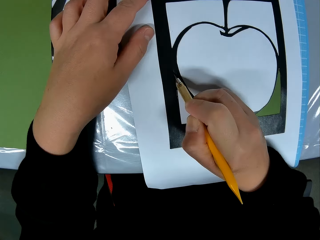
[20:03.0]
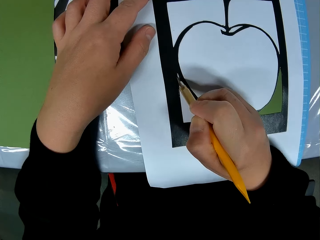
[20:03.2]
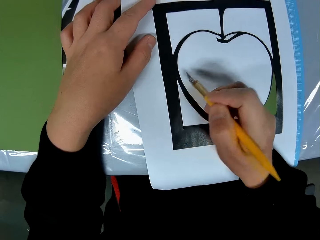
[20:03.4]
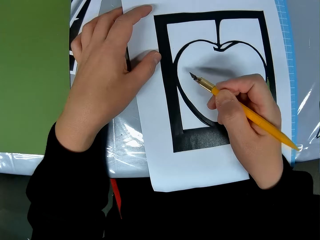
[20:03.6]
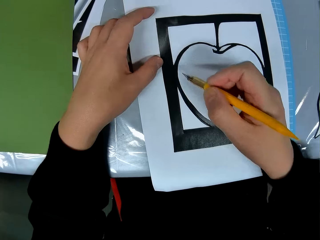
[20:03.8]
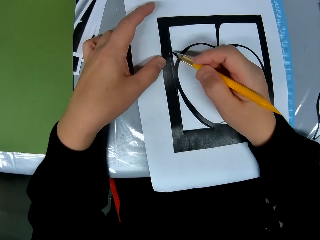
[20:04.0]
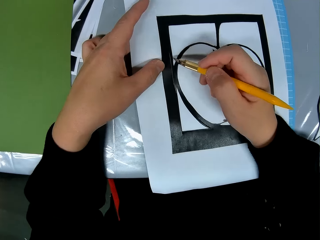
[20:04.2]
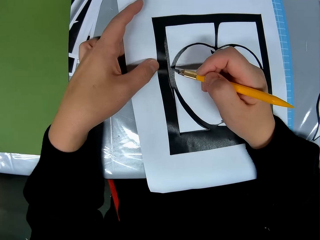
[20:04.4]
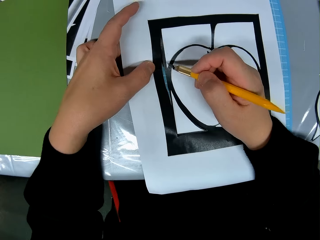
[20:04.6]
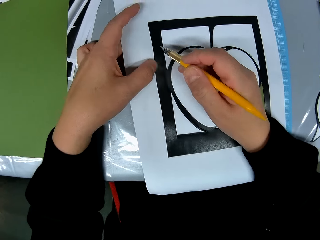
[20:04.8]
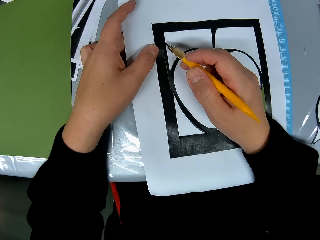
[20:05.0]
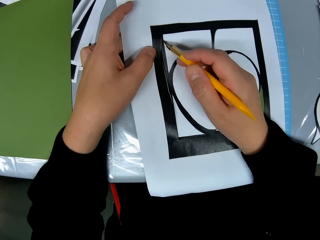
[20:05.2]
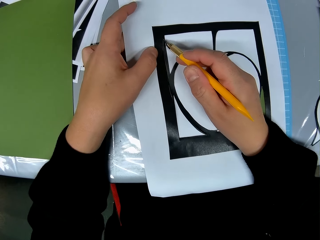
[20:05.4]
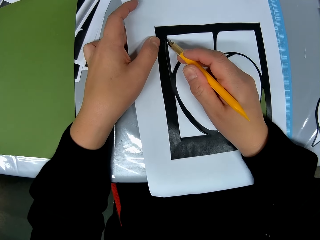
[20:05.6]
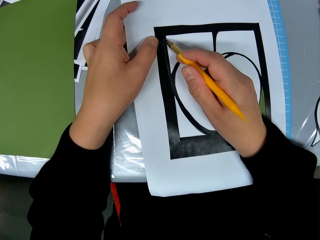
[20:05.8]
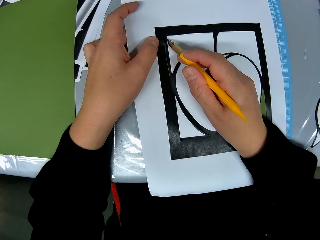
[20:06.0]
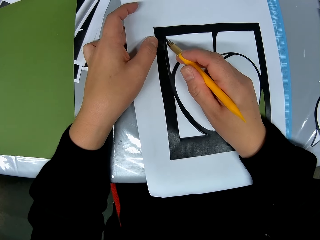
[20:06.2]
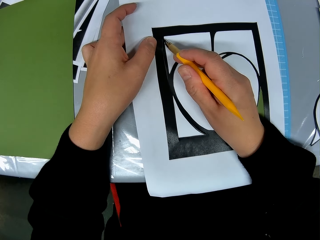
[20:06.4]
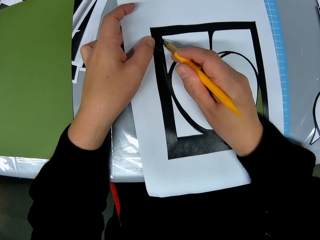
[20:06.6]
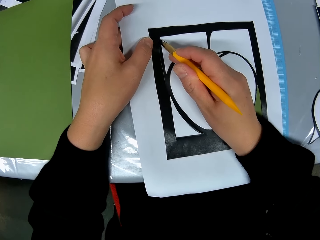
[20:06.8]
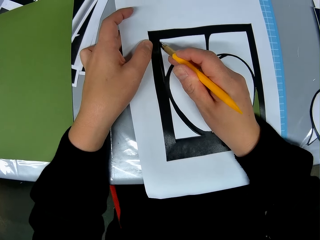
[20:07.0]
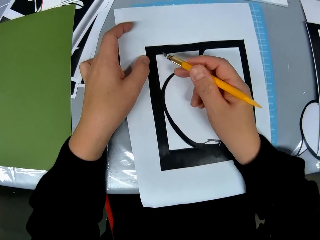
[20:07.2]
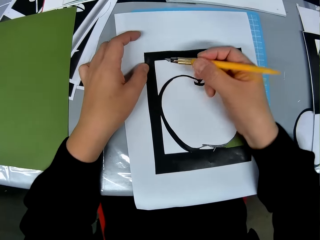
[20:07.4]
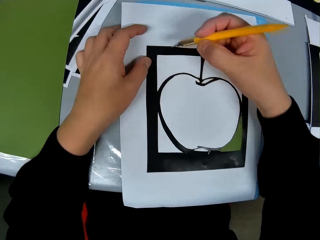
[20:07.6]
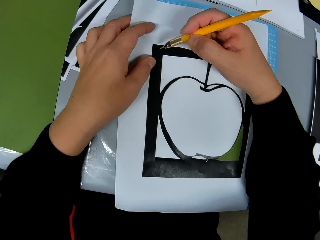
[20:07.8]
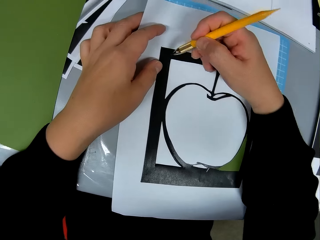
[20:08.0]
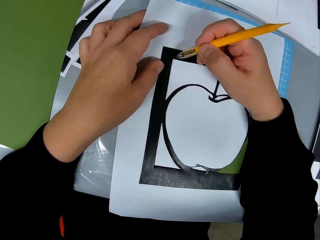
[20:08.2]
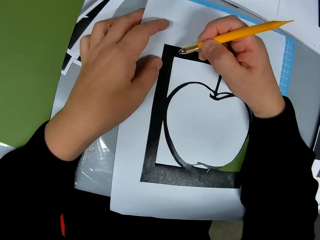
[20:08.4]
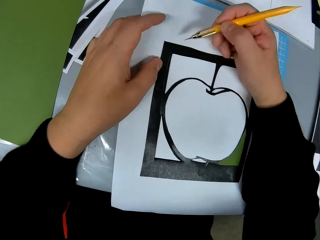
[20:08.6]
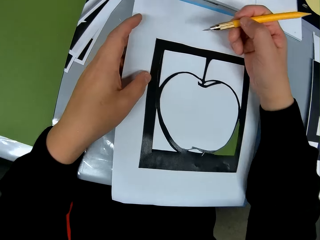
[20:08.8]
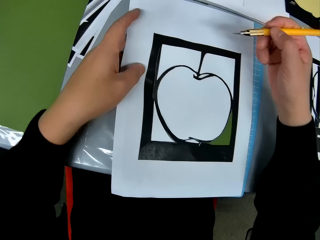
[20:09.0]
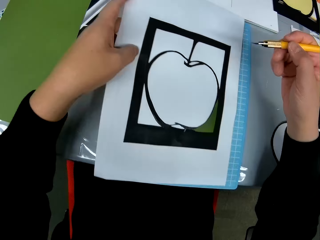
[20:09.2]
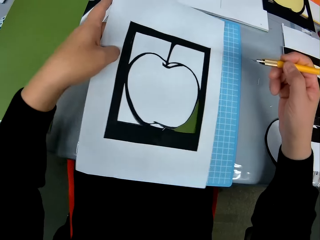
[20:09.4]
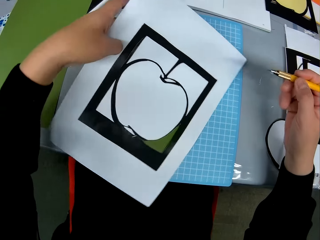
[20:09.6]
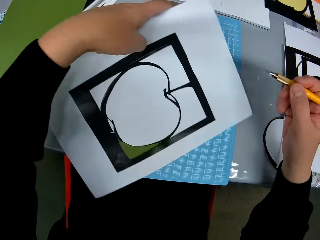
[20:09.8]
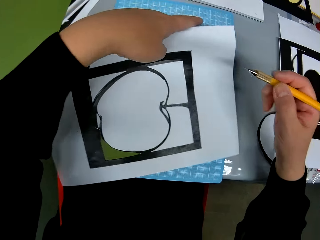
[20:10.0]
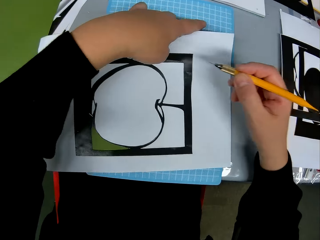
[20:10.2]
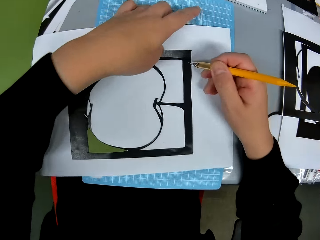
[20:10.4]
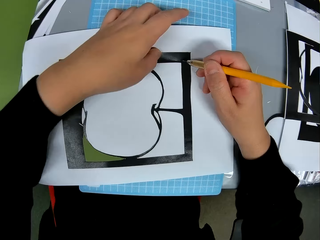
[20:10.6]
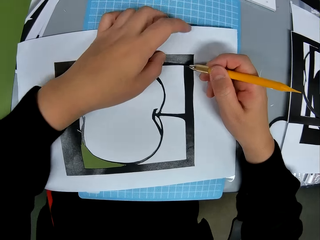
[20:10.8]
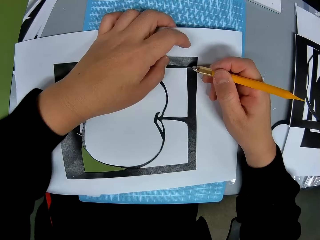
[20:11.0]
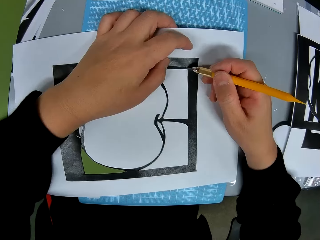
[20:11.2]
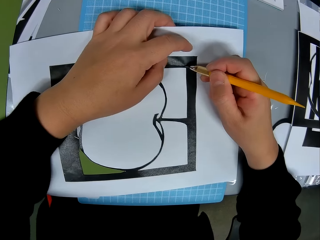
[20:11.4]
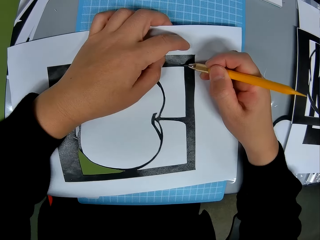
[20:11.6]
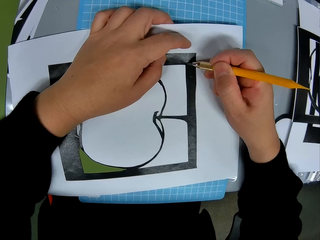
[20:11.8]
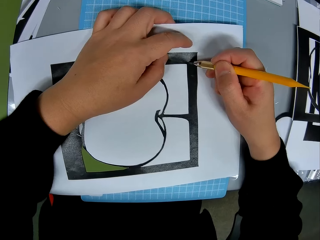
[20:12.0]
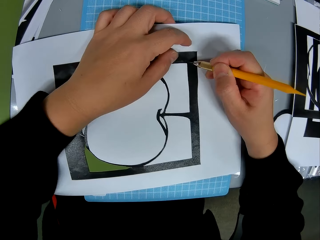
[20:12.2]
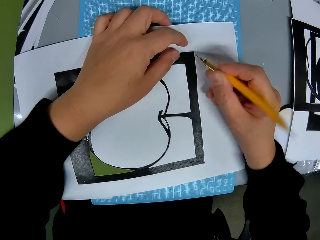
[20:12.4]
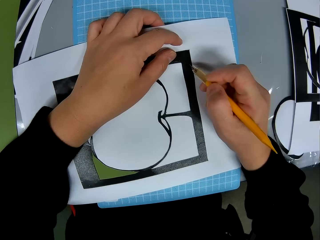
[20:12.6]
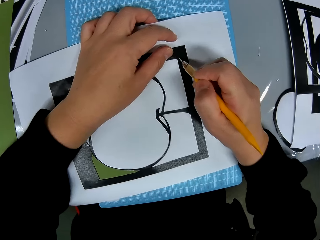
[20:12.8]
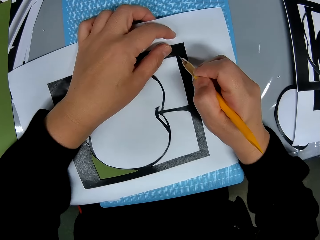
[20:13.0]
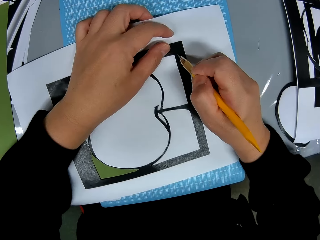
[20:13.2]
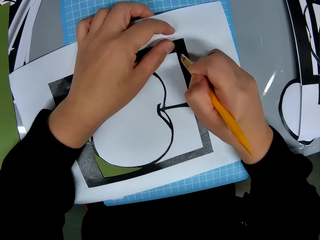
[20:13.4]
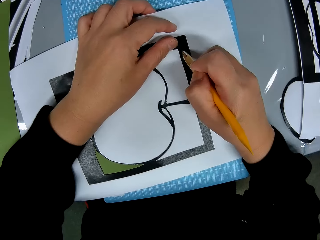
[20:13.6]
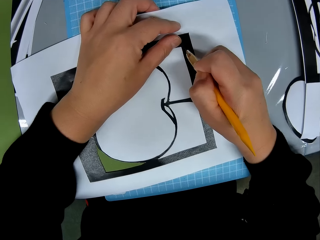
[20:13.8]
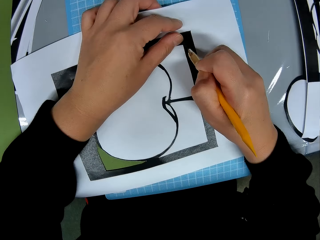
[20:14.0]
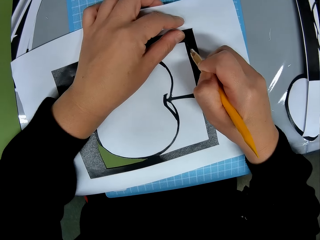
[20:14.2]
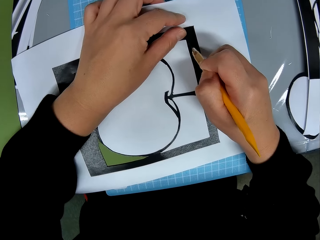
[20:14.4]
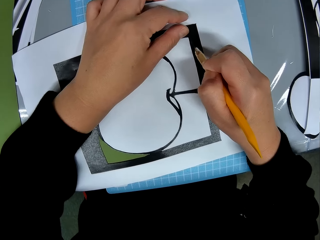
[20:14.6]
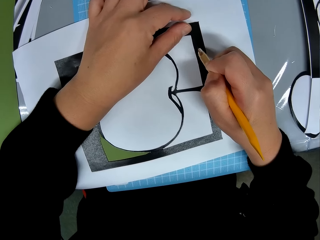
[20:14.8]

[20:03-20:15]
The camera wearer moves a hand. They adjust the placement of the drawing book on the table. They cut the art. They turn the art. They cut a part of the drawing book with the cutter.

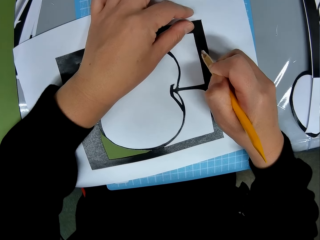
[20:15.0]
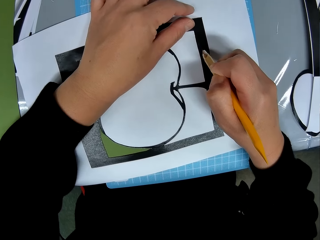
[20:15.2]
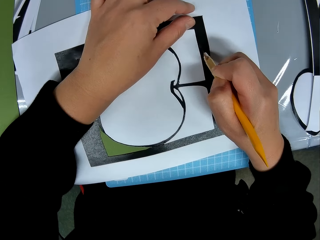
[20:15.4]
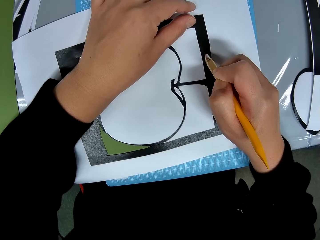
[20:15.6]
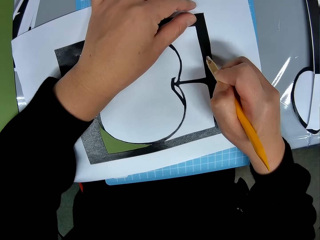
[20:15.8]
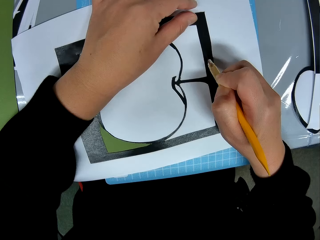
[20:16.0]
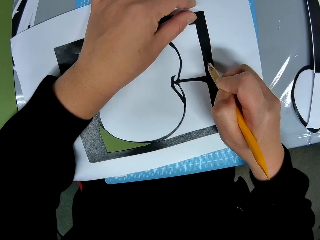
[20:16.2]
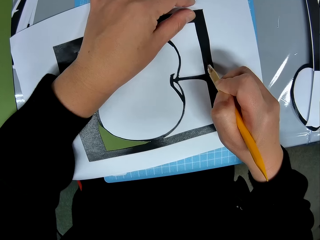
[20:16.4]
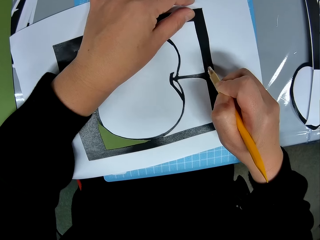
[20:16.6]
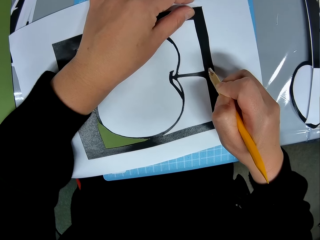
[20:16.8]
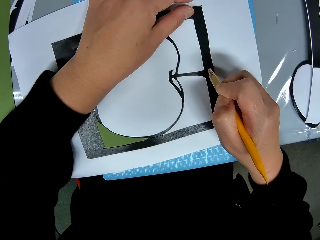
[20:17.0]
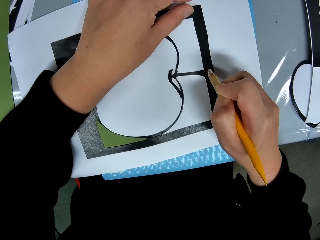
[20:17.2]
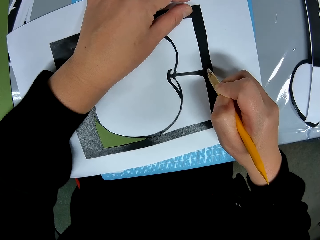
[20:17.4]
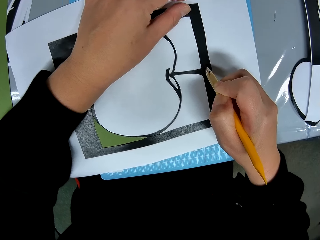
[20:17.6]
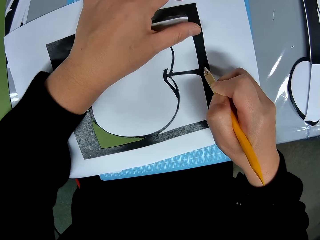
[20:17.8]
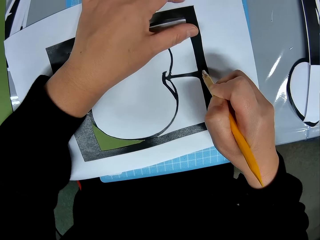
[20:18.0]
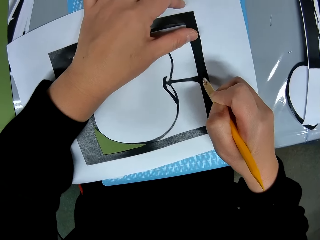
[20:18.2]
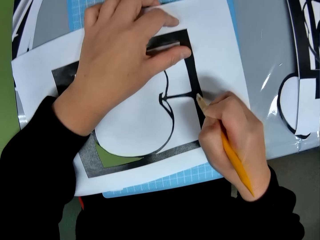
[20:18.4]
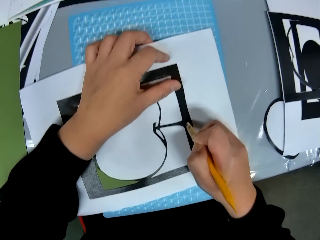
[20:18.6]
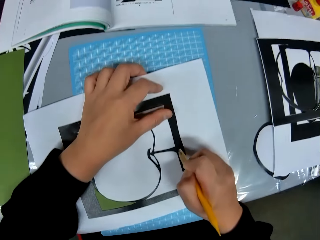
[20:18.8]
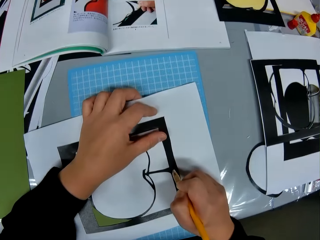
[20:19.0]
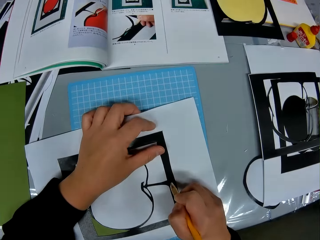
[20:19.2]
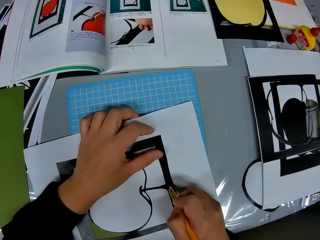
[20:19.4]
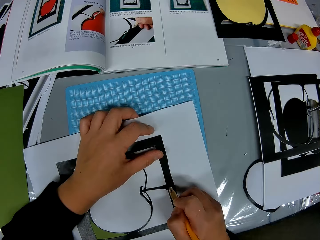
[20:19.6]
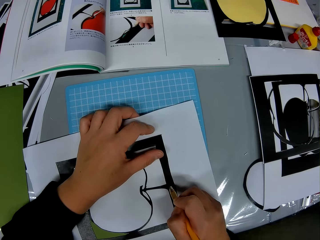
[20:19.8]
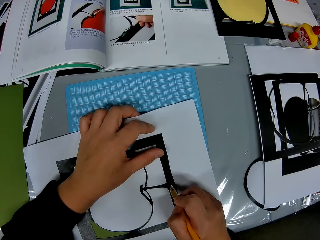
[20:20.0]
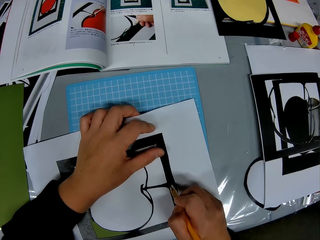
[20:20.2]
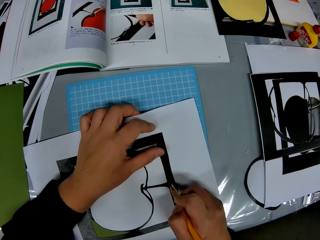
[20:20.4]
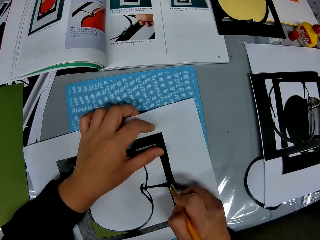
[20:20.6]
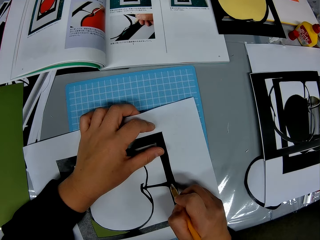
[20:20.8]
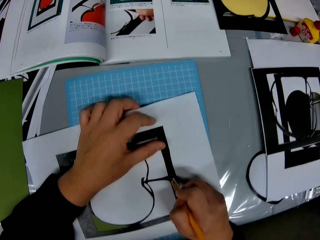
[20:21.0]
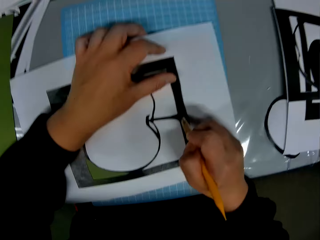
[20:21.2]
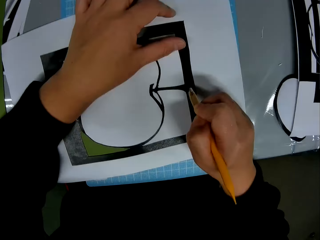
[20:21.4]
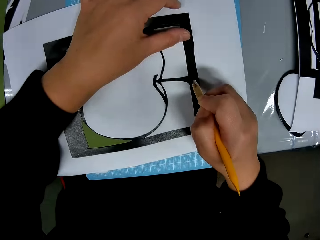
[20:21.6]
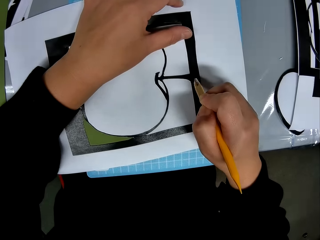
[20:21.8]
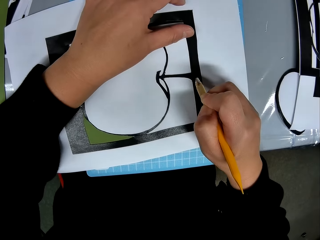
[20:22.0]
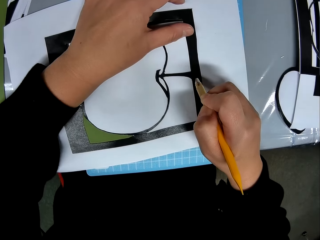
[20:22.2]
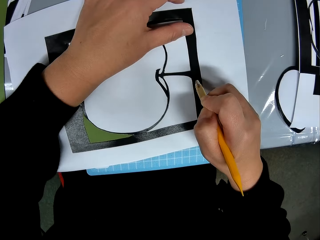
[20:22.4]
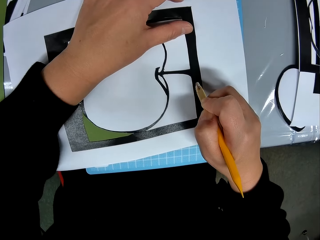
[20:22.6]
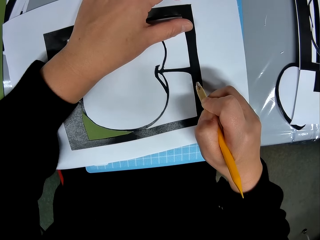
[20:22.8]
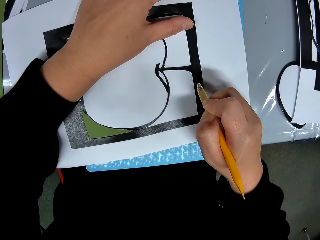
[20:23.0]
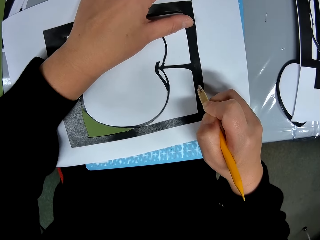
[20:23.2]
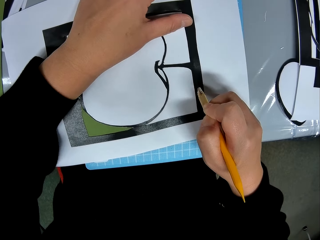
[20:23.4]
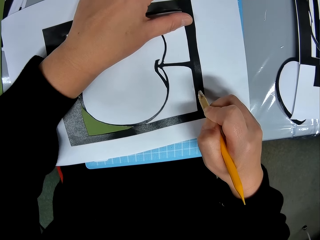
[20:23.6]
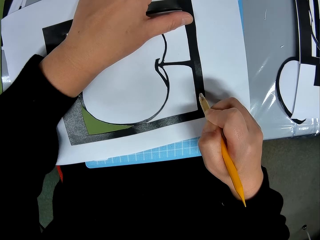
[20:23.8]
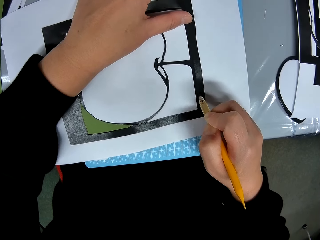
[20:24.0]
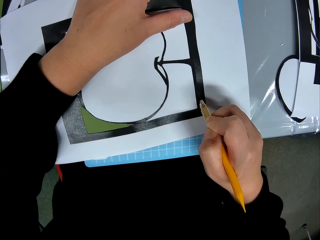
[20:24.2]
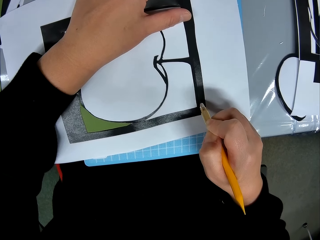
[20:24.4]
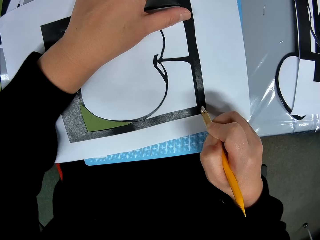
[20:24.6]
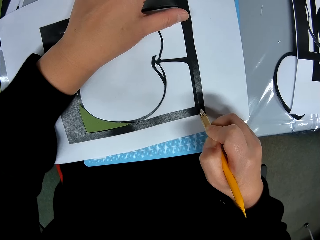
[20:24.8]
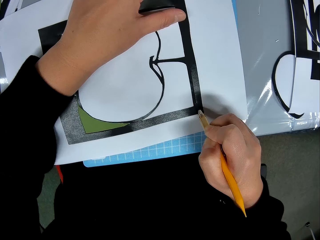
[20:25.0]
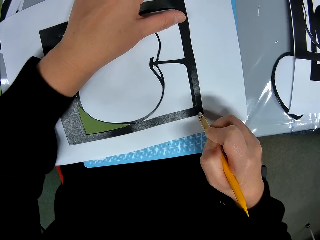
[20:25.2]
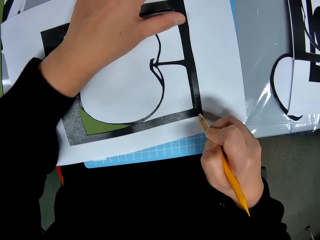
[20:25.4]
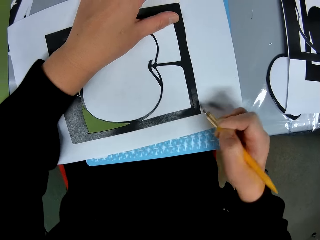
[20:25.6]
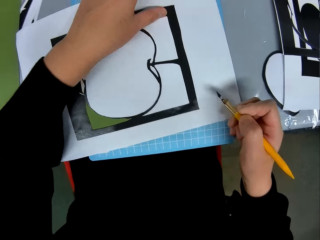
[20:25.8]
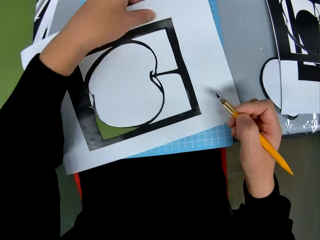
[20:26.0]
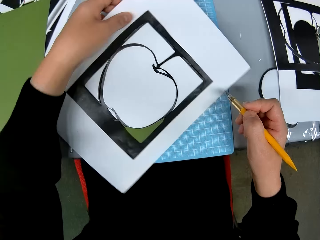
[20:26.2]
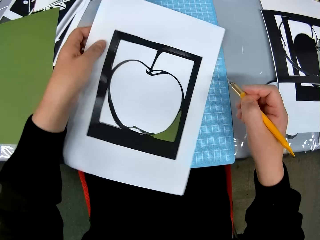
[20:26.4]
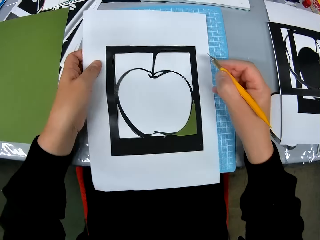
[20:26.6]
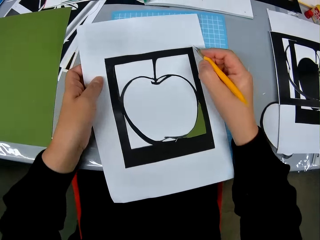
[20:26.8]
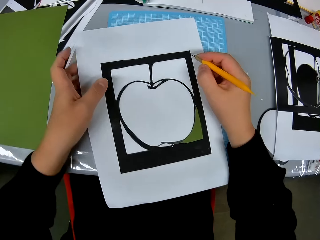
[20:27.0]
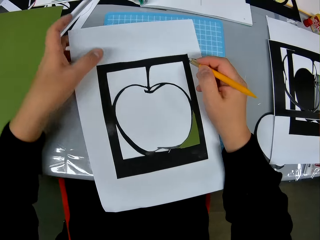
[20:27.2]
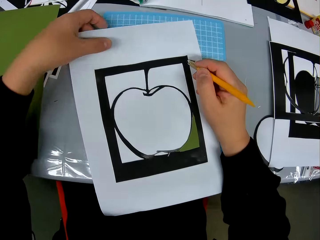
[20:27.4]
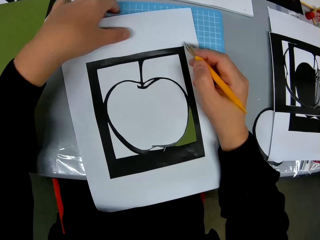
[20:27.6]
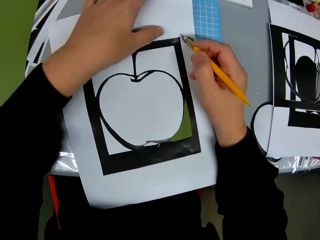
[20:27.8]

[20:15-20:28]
The camera wearer moves a finger. They turn the art. They move the hand on a different part of the art.
